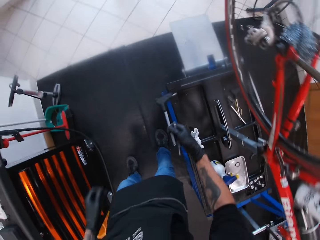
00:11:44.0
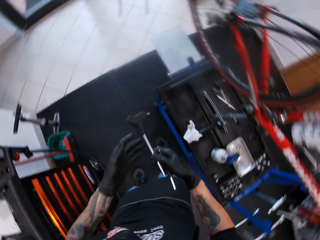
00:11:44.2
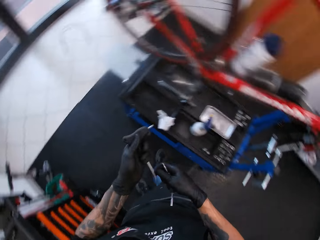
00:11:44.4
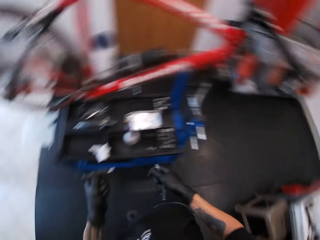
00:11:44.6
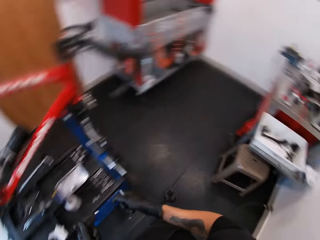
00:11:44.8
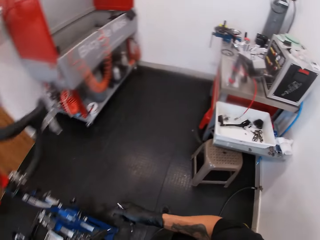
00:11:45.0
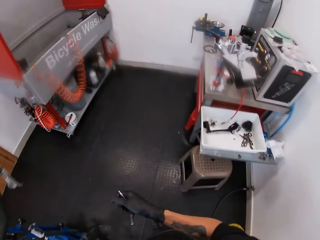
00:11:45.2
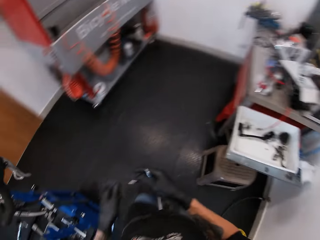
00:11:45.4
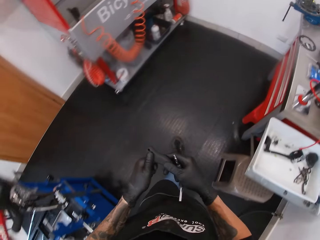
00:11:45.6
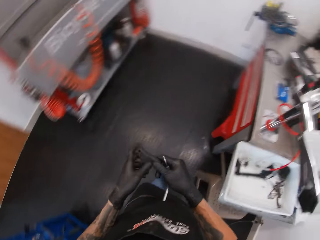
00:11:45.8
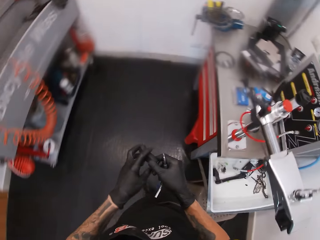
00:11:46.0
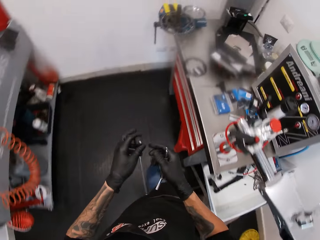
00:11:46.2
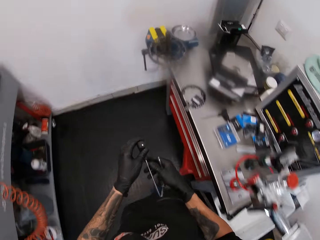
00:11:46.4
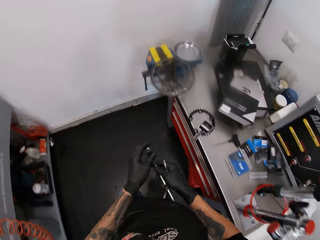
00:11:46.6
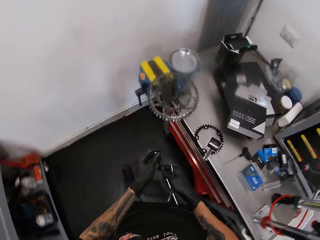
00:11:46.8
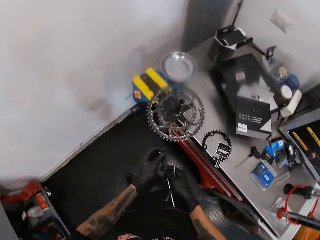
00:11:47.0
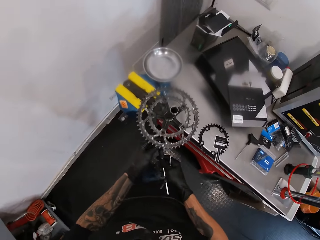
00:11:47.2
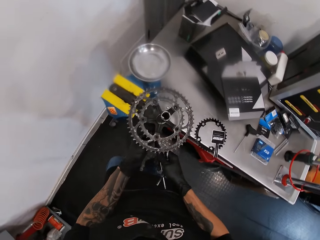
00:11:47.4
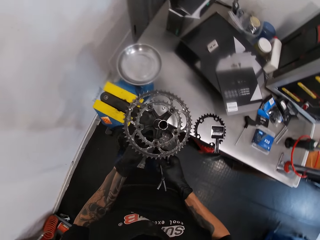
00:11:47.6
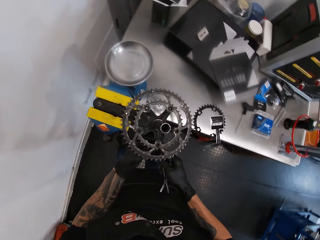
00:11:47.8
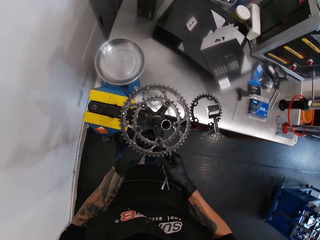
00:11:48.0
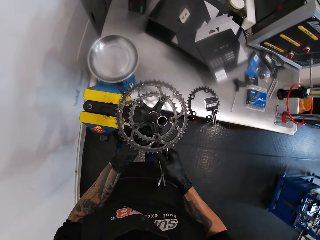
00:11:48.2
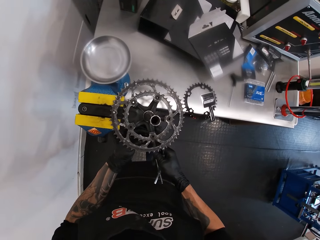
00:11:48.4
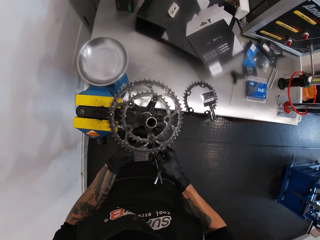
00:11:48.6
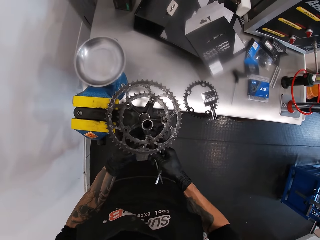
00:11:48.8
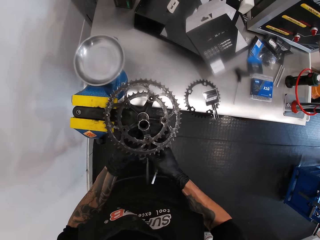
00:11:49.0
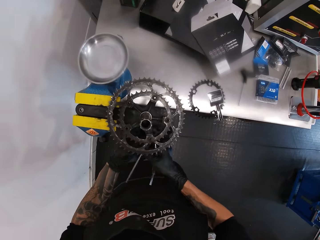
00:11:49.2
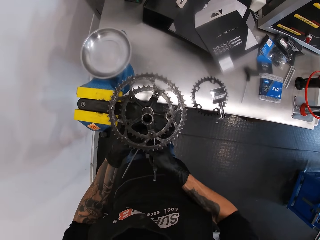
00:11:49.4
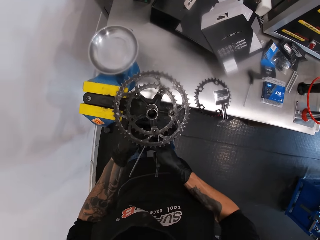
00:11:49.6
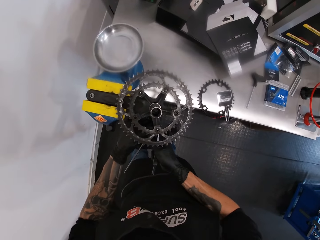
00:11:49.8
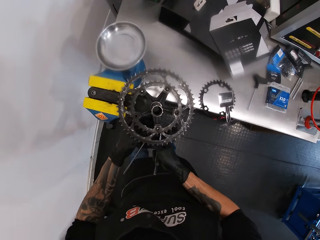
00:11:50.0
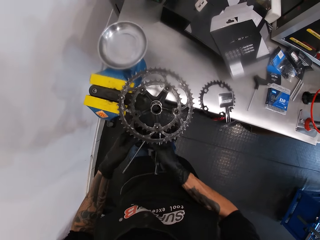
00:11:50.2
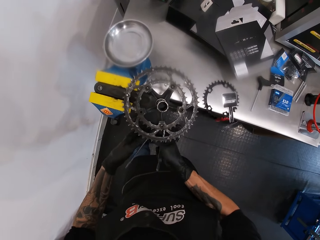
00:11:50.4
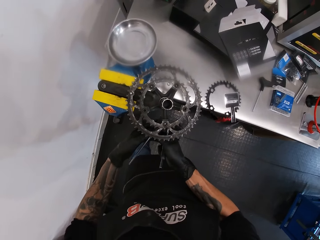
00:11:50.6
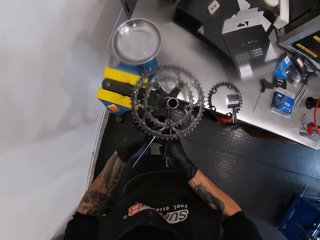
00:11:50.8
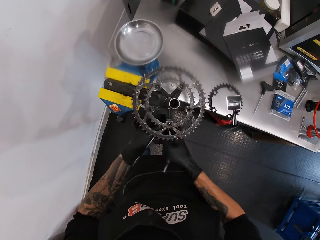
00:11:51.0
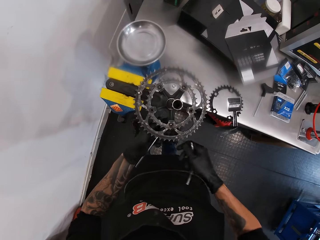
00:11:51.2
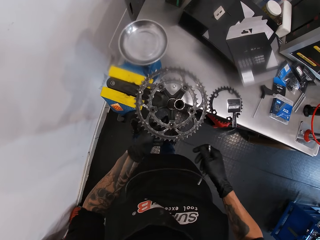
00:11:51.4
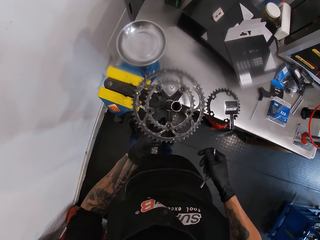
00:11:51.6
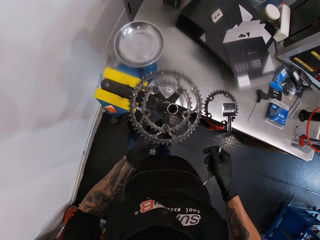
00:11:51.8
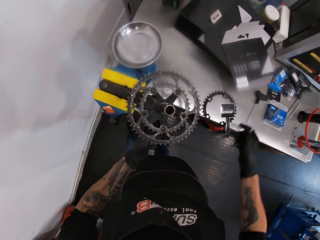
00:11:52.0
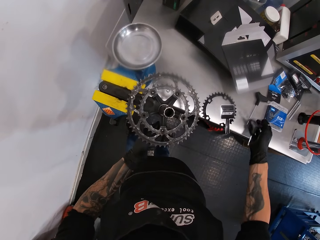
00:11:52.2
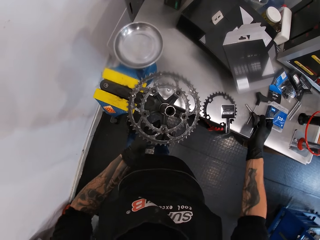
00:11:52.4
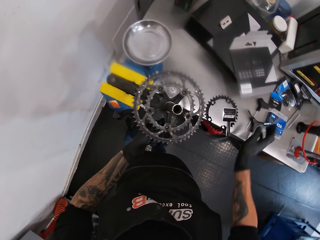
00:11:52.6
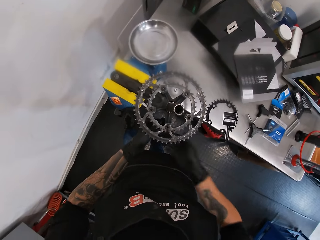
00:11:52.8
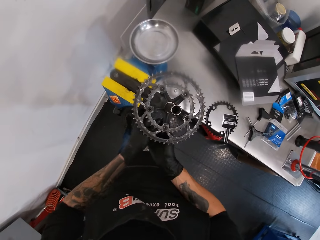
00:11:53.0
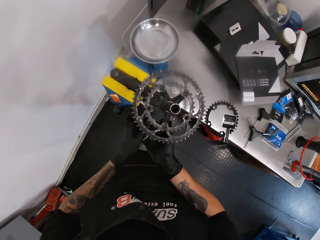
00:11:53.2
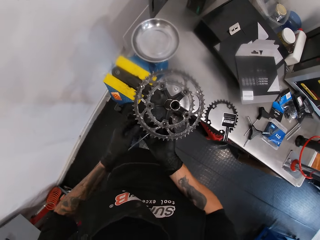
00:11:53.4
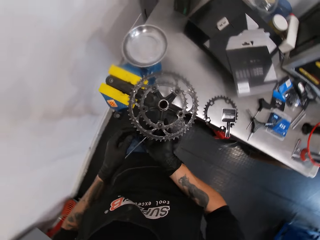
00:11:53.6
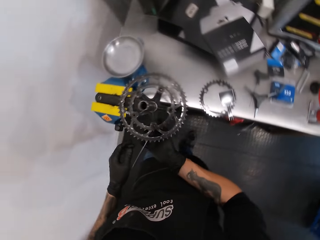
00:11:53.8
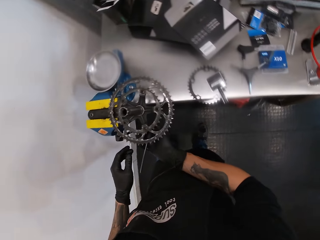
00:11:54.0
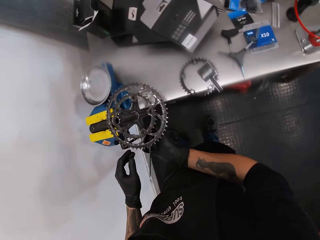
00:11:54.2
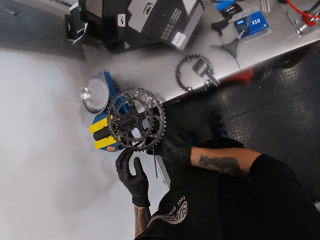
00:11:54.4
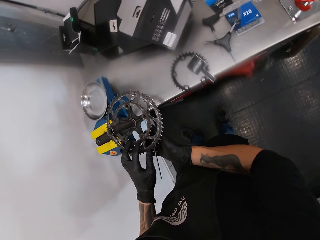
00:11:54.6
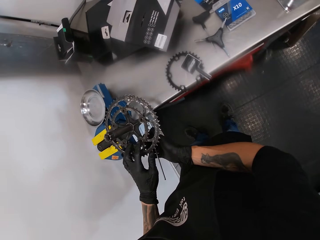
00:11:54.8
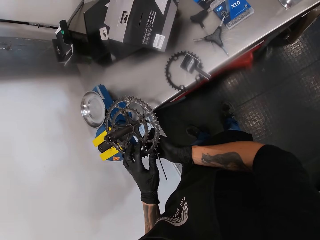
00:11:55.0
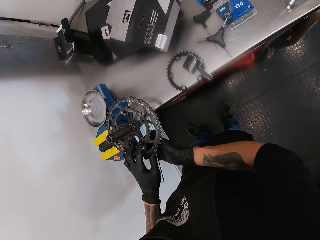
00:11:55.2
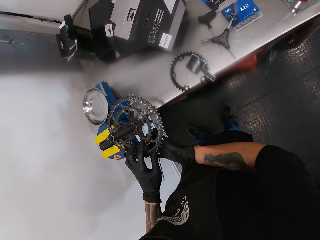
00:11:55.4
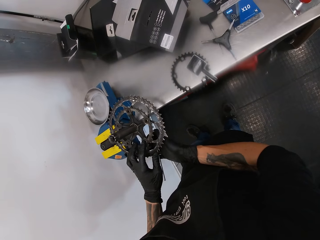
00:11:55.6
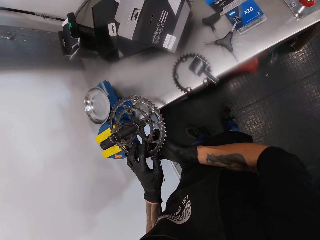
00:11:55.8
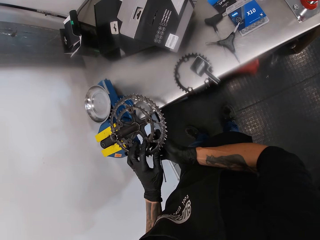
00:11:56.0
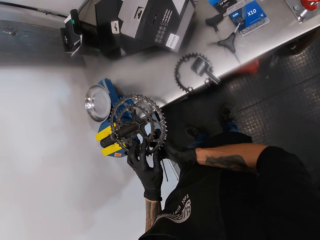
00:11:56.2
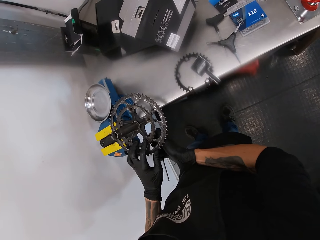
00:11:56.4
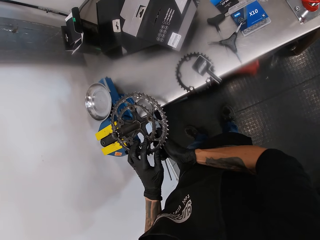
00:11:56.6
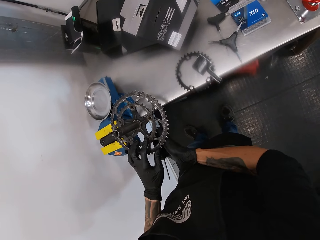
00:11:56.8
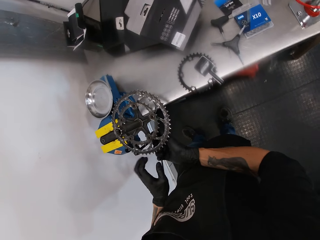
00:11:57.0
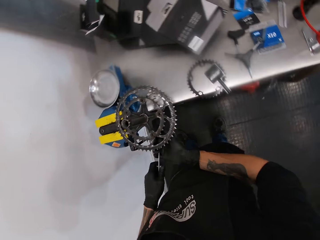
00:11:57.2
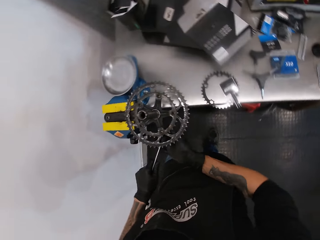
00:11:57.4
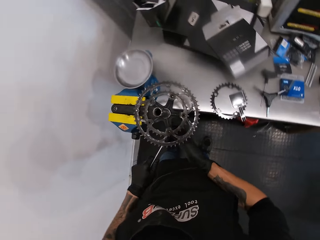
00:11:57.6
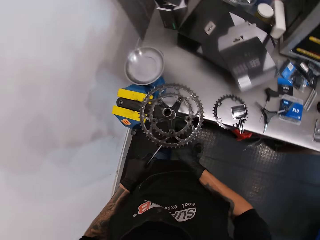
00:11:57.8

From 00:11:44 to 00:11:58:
The camera wearer picks a T-handle hex key or wrench from the tool box of the bike repair stand with his right hand. He looks around. He unscrews the pedal and crank arm with the T-handle hex key in both hands. He tightens the bolt with the wrench. He drops the 3-way wrench on the workbench with his right hand. He tightens the bolt with the wrench.

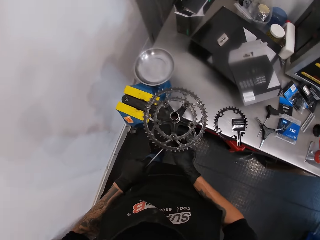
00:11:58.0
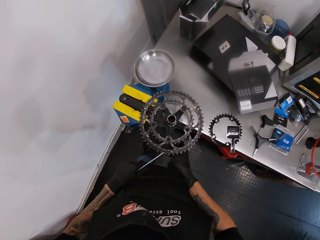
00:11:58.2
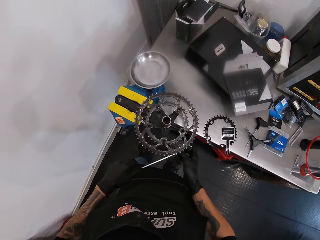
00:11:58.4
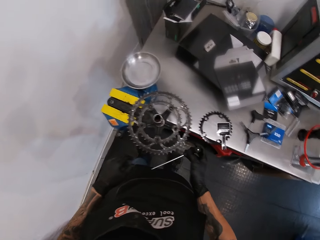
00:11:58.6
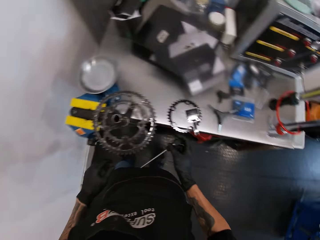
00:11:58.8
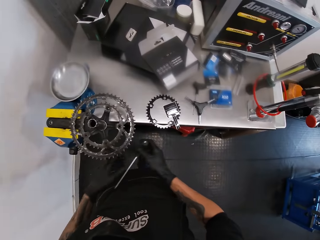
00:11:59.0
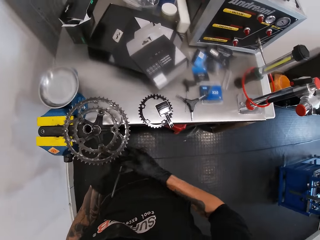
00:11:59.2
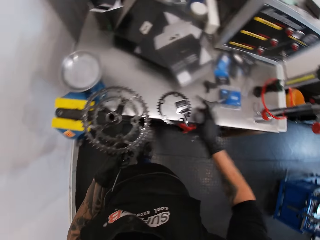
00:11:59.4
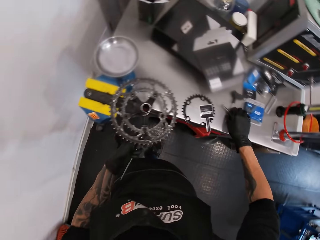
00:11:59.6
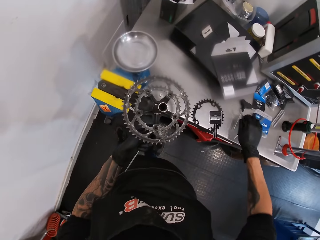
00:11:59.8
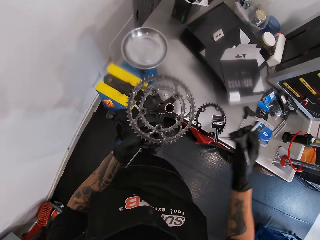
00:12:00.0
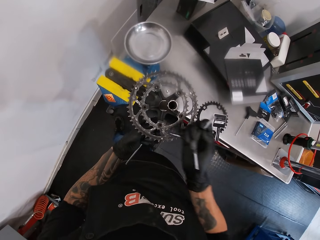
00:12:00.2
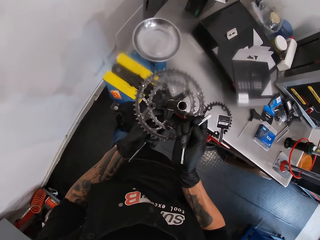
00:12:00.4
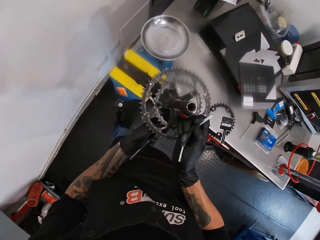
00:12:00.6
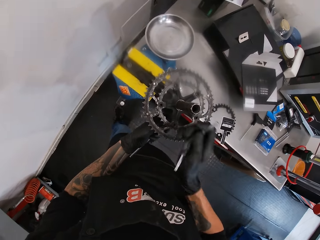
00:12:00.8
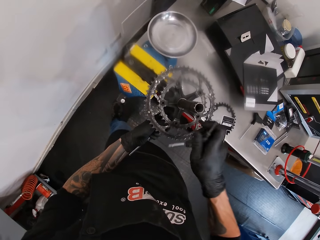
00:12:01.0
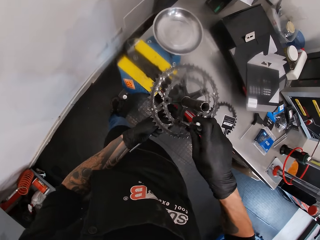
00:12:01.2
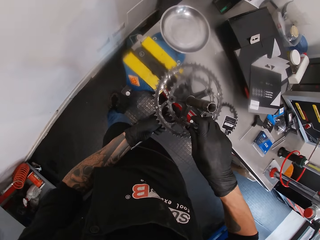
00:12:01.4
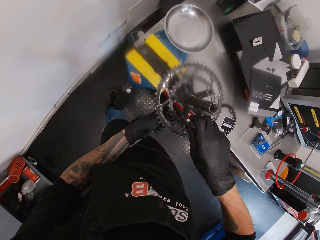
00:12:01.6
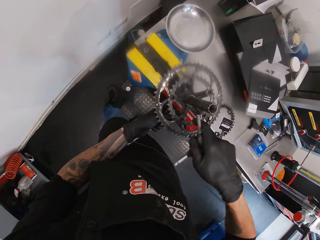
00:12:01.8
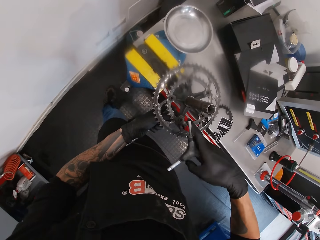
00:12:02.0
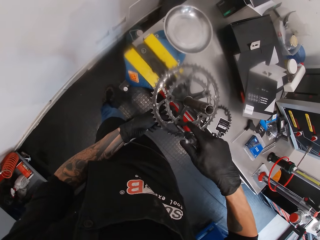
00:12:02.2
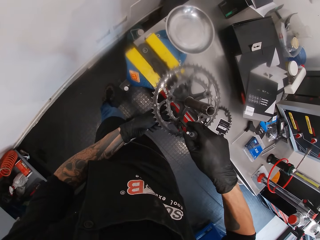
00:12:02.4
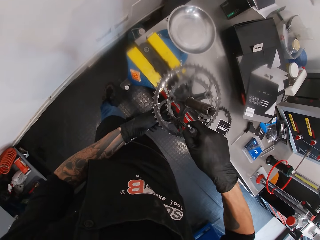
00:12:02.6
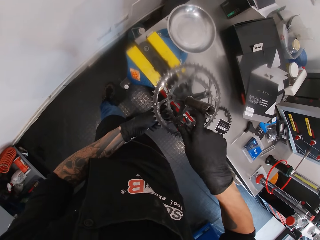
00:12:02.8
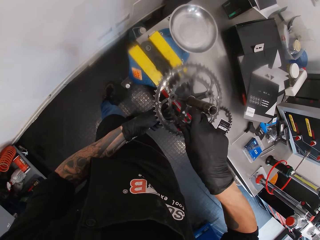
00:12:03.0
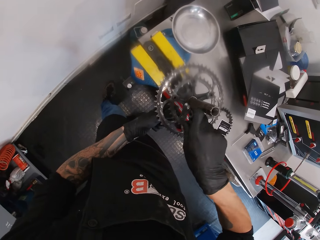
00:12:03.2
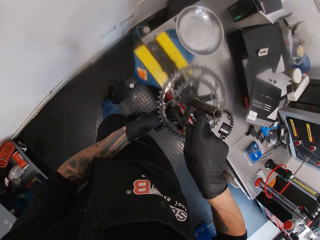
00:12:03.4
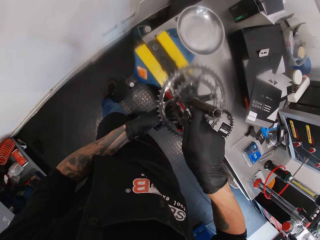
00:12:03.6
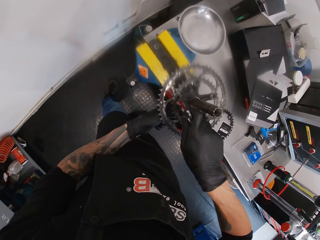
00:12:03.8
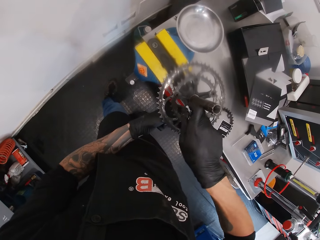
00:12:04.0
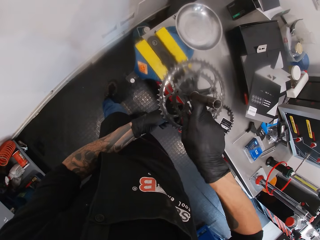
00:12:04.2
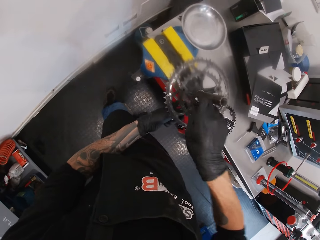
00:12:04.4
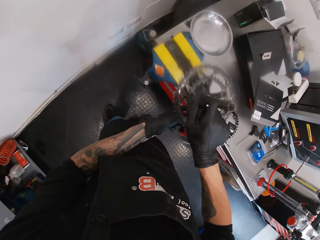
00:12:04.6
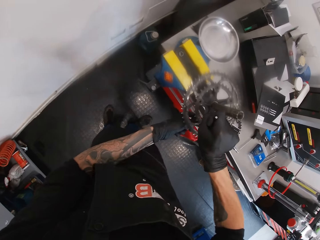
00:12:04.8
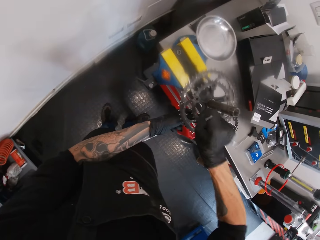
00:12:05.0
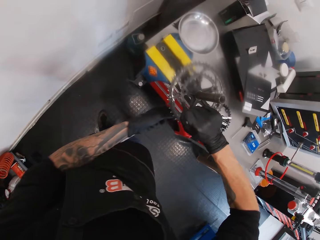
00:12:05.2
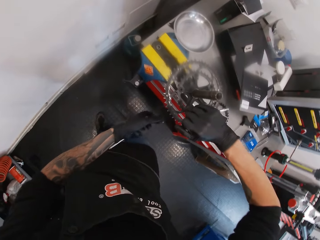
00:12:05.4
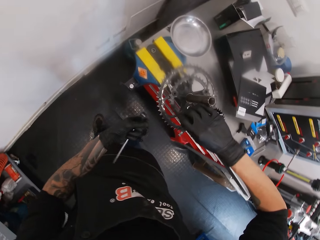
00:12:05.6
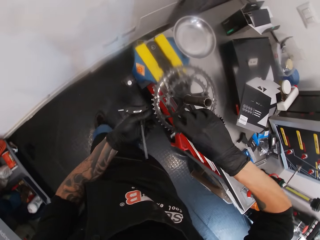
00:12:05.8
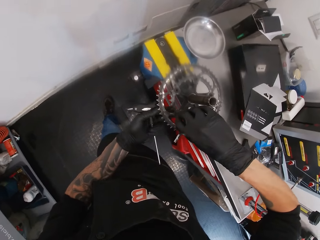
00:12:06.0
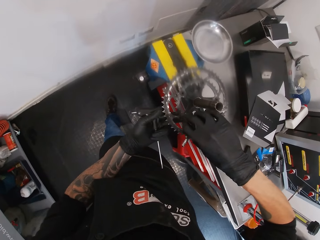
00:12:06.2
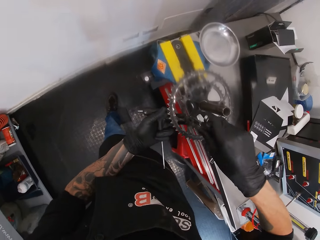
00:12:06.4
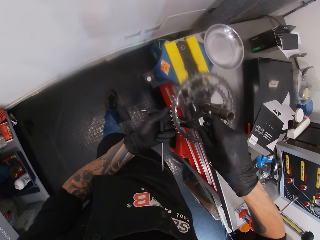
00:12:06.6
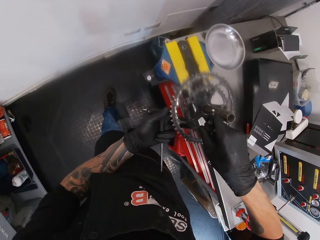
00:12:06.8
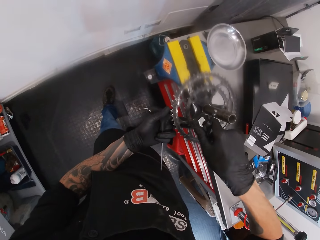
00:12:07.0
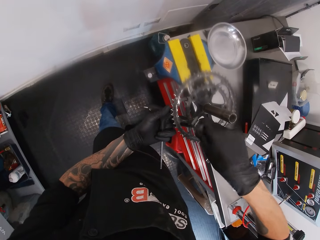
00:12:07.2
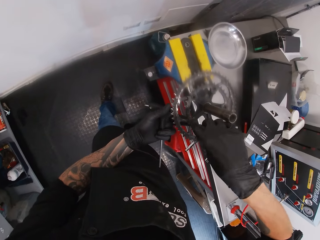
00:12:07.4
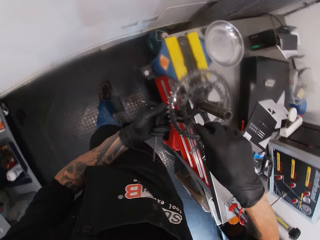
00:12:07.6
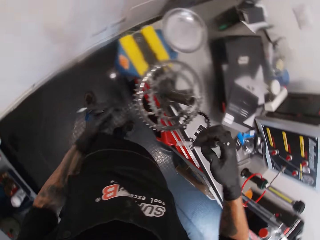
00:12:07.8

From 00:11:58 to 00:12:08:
The camera wearer picks the 3-way wrench from the workbench with his right hand. He adjusts the 3-way wrench into the pedal and crank arm with his right hand. He places something on the bicycle chain holder. He unscrews the pedal and crank arm with the T-handle hex key and 3-way wrench in both hands. He turns something.
